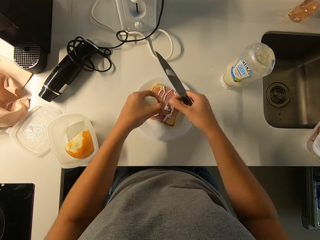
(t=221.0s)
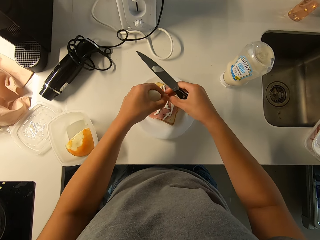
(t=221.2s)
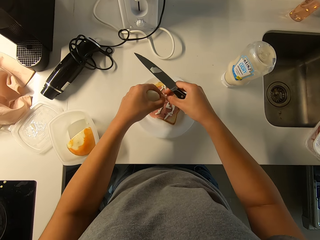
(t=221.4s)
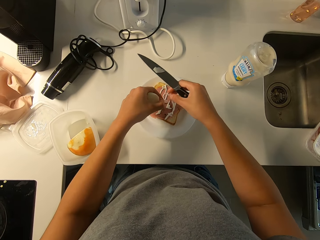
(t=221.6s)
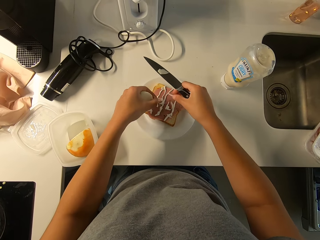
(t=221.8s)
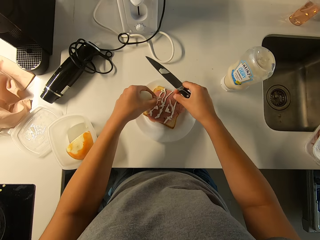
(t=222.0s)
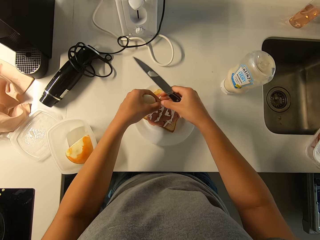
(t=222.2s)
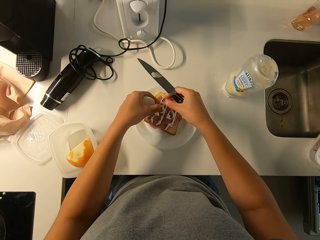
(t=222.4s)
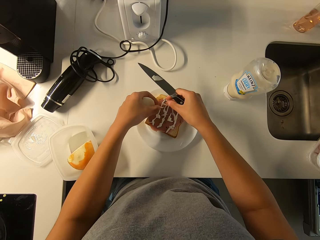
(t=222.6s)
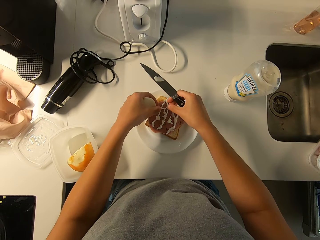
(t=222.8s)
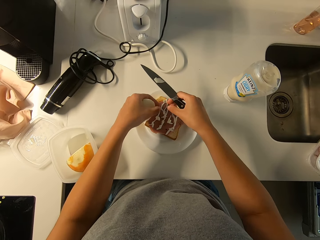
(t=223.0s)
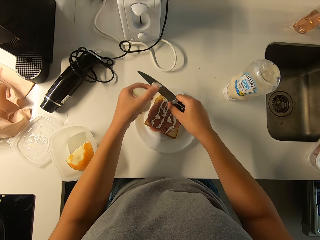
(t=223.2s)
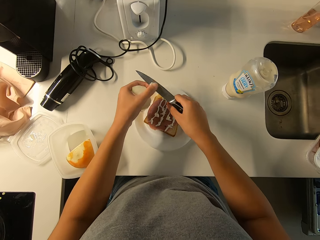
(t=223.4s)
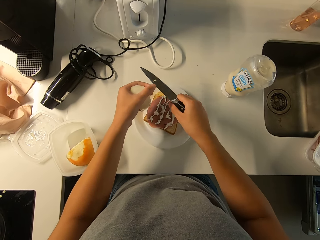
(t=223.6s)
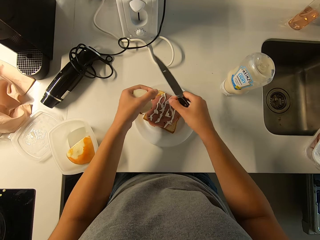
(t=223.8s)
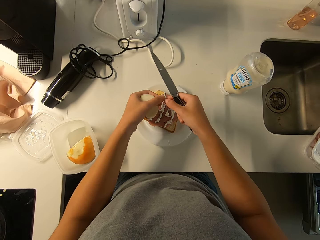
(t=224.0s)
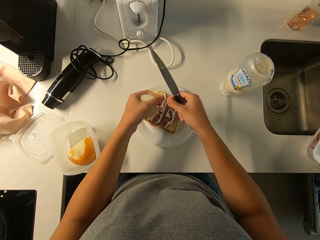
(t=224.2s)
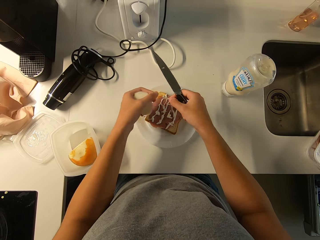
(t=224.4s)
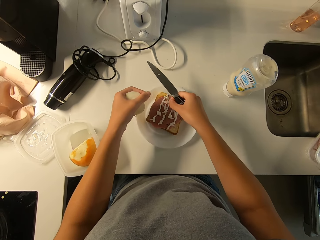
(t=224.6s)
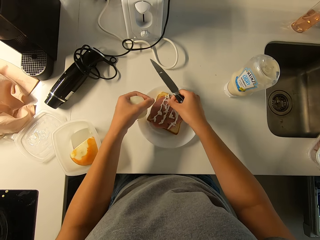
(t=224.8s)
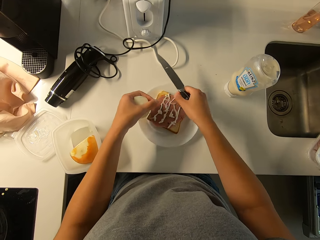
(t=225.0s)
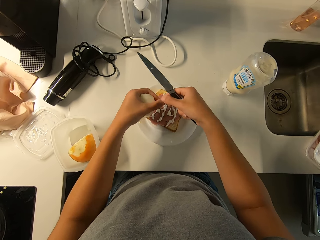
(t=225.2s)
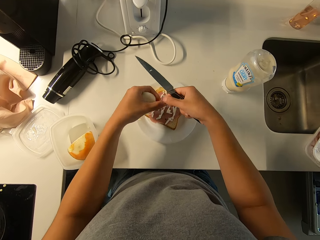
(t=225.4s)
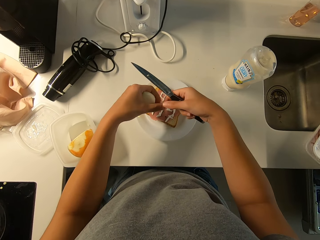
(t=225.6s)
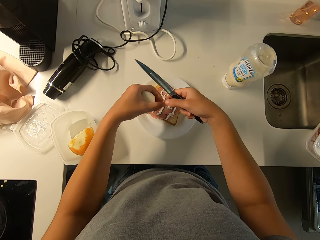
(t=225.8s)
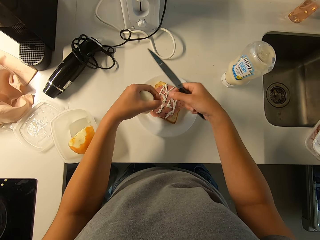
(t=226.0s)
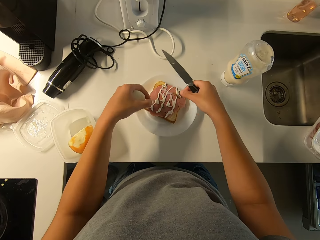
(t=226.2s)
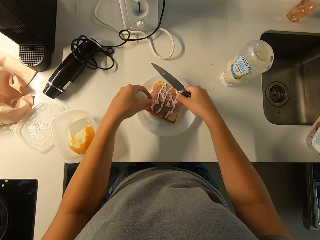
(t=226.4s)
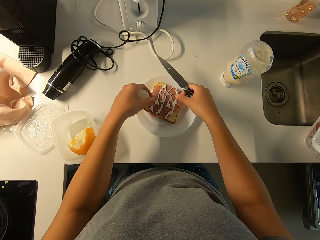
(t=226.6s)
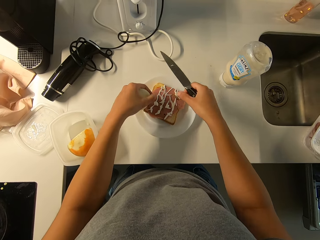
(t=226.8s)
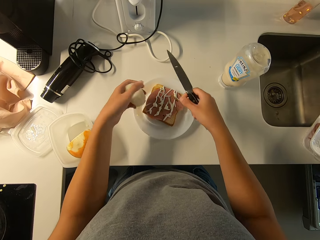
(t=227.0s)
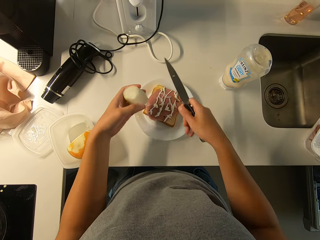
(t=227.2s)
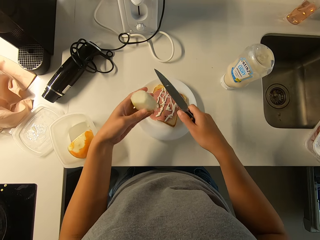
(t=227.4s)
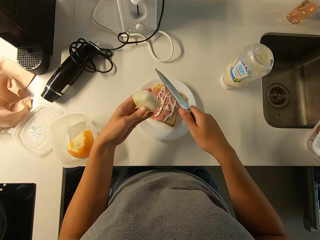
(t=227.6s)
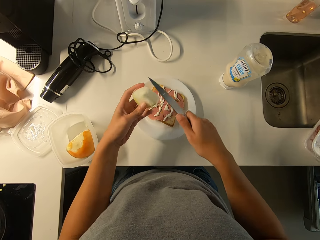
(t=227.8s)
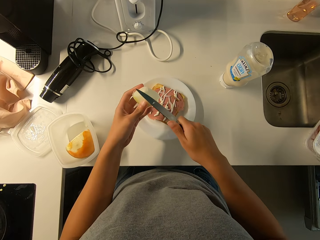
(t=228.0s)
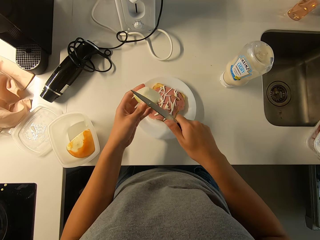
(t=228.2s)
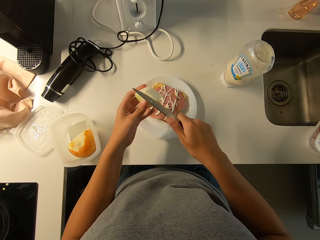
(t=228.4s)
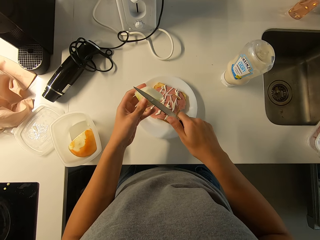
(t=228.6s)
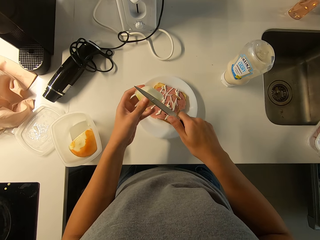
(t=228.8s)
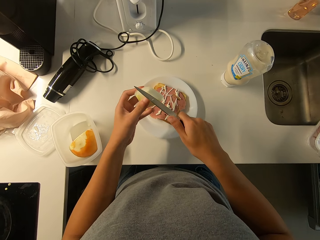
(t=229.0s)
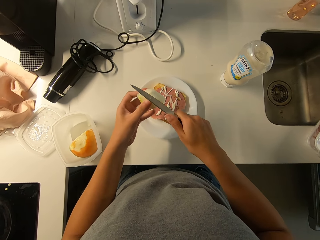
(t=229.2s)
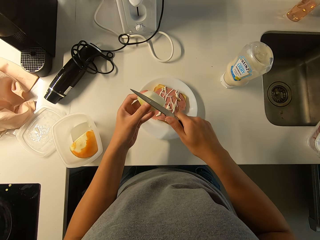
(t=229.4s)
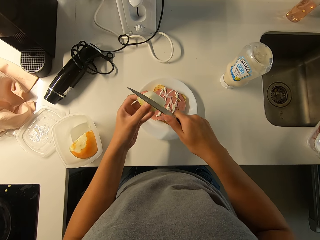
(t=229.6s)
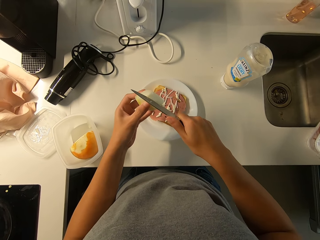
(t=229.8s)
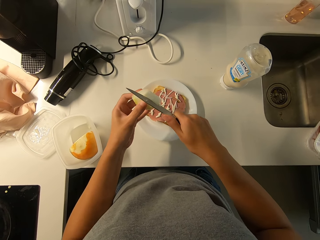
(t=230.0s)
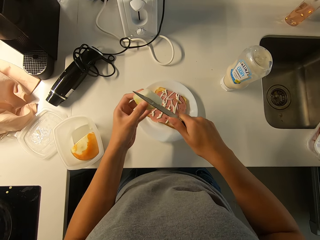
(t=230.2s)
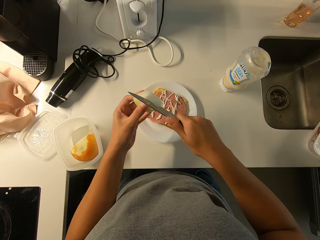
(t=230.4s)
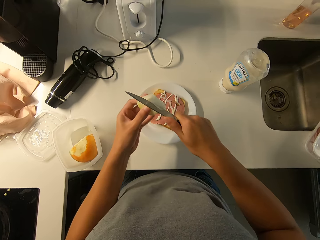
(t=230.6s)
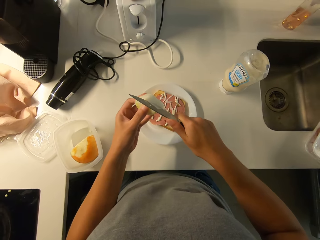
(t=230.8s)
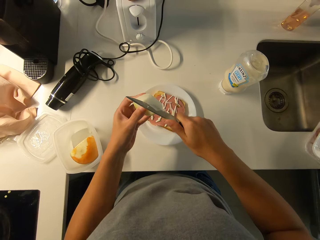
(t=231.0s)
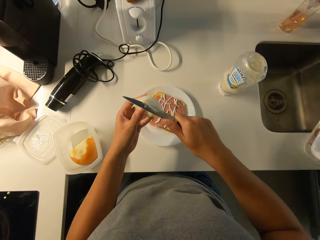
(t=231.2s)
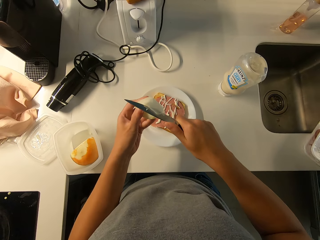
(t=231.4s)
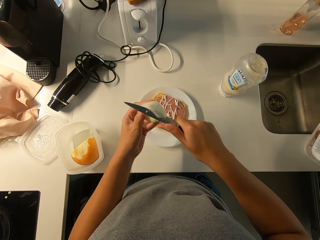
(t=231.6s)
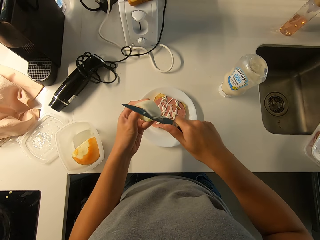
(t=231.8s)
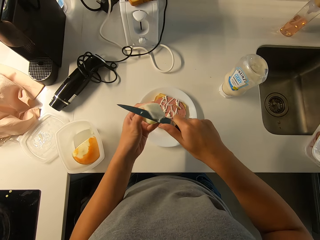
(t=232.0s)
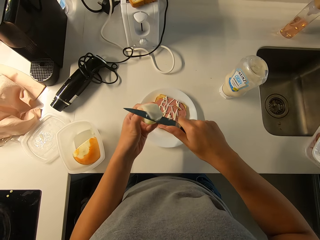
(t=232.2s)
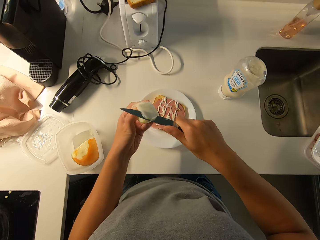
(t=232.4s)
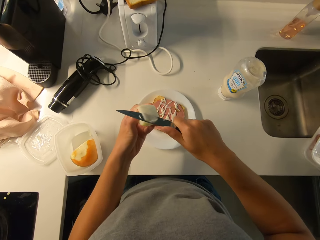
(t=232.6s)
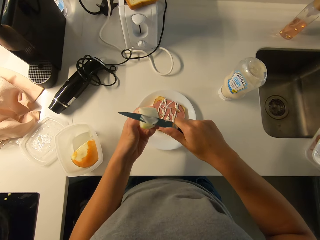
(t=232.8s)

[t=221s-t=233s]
The camera wearer puts pieces of butter on a bread with a hand. They slice the cheese or butter with the knife.

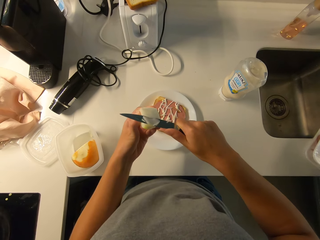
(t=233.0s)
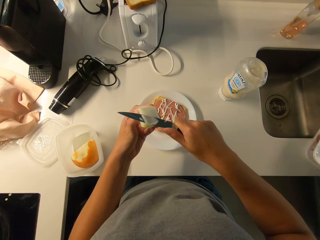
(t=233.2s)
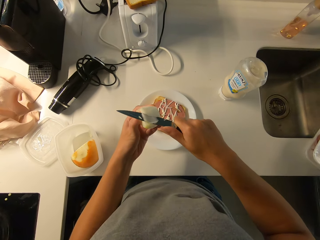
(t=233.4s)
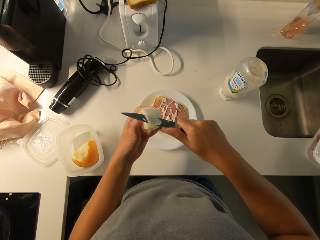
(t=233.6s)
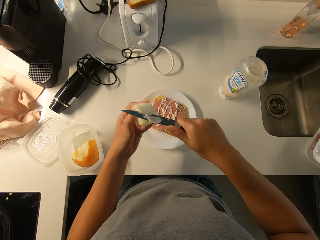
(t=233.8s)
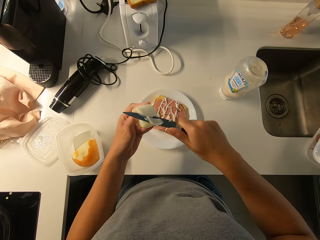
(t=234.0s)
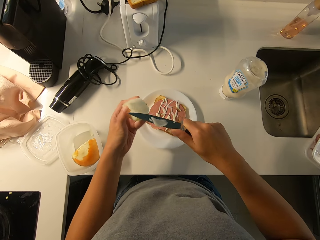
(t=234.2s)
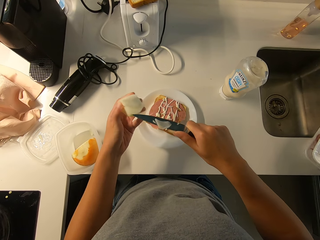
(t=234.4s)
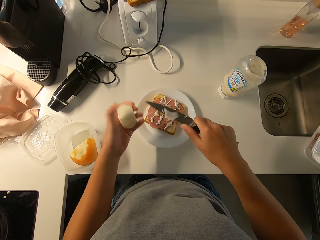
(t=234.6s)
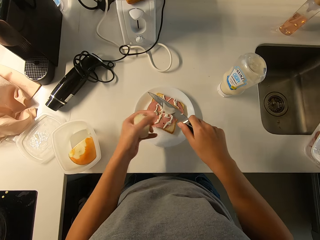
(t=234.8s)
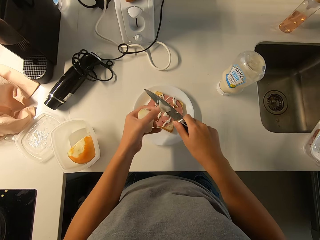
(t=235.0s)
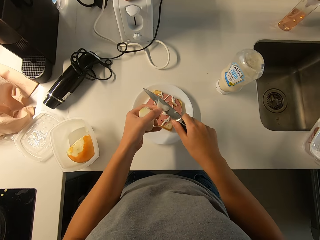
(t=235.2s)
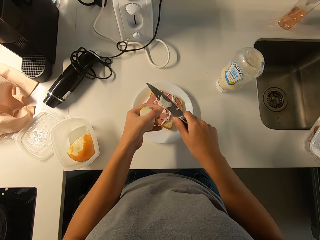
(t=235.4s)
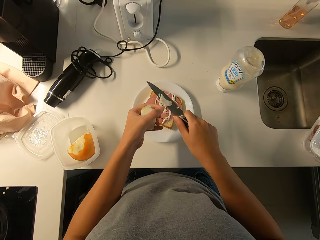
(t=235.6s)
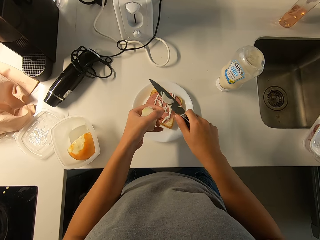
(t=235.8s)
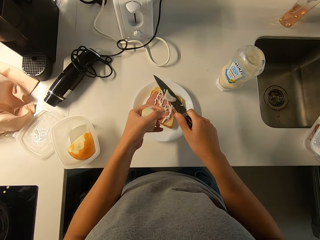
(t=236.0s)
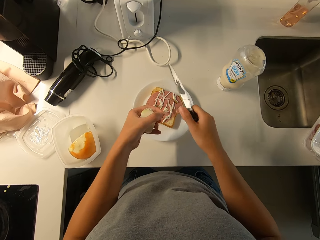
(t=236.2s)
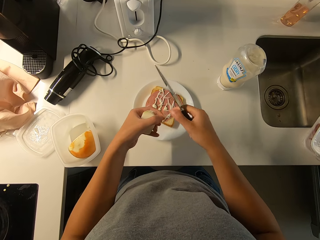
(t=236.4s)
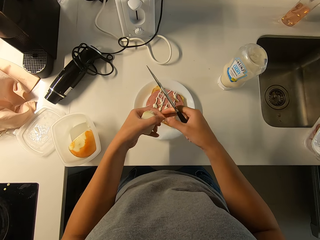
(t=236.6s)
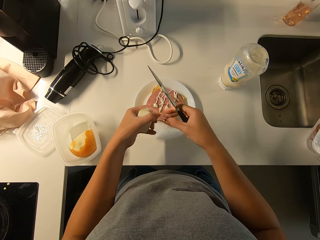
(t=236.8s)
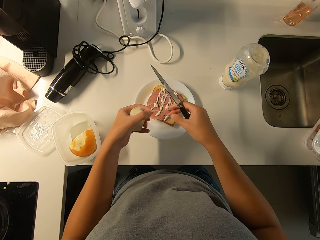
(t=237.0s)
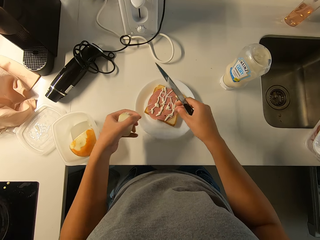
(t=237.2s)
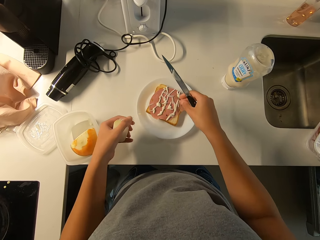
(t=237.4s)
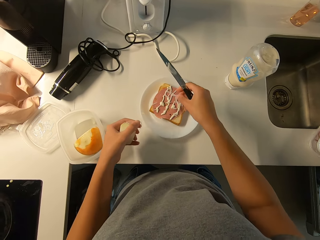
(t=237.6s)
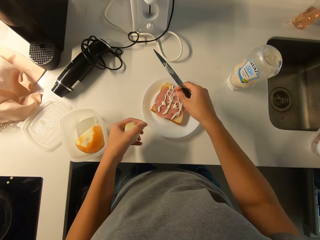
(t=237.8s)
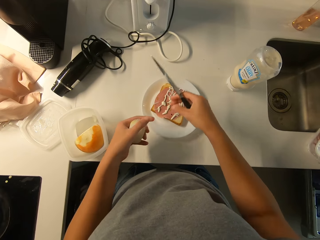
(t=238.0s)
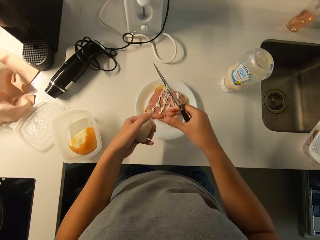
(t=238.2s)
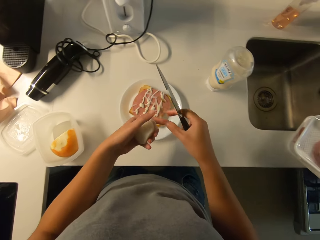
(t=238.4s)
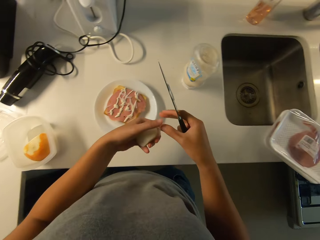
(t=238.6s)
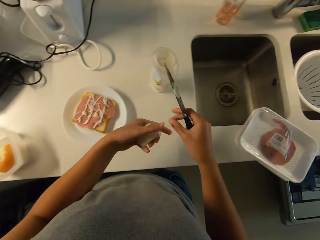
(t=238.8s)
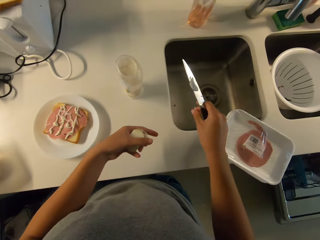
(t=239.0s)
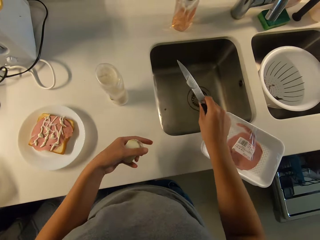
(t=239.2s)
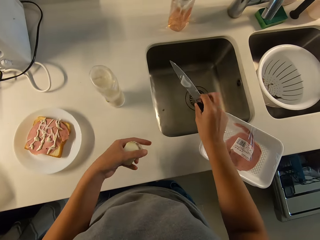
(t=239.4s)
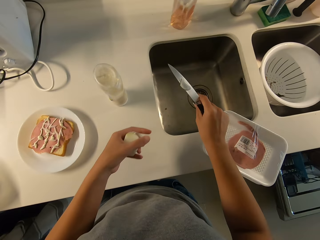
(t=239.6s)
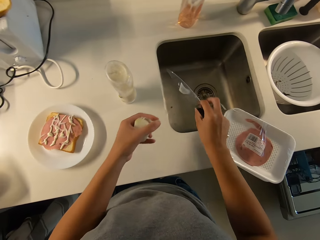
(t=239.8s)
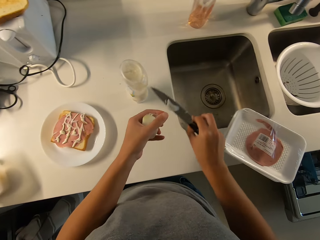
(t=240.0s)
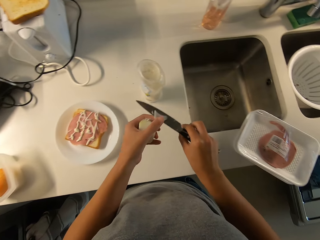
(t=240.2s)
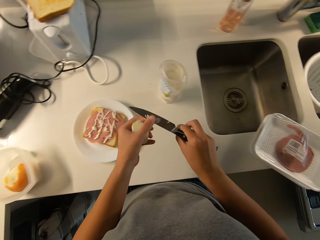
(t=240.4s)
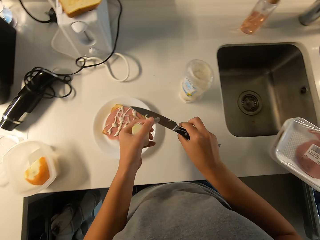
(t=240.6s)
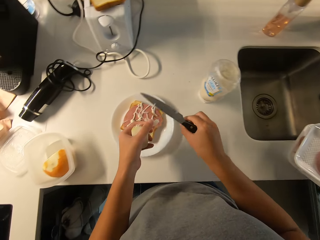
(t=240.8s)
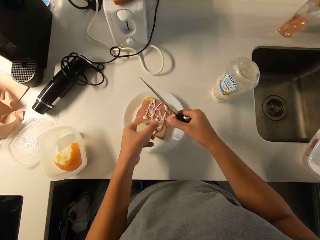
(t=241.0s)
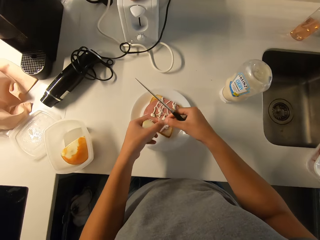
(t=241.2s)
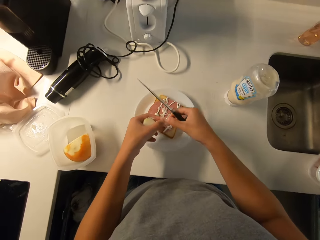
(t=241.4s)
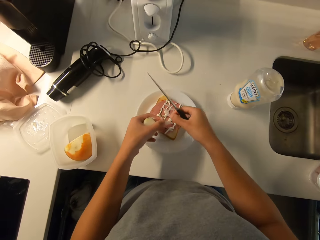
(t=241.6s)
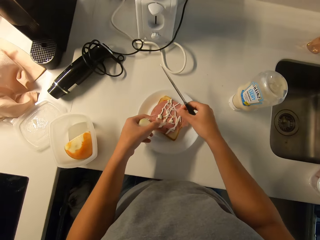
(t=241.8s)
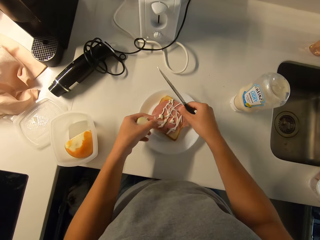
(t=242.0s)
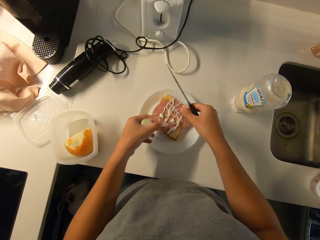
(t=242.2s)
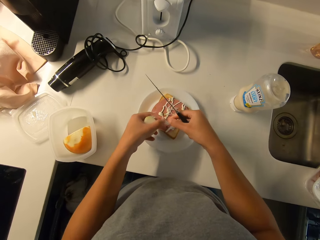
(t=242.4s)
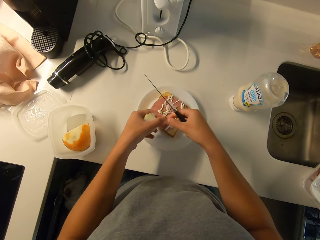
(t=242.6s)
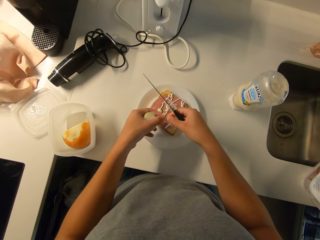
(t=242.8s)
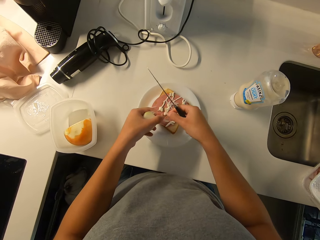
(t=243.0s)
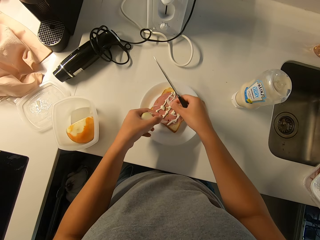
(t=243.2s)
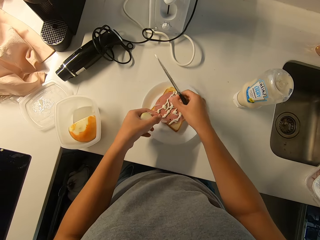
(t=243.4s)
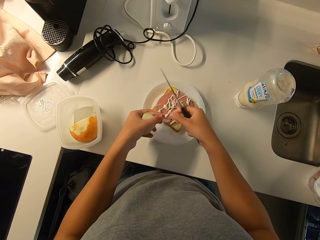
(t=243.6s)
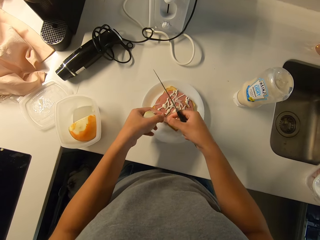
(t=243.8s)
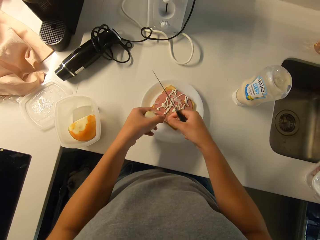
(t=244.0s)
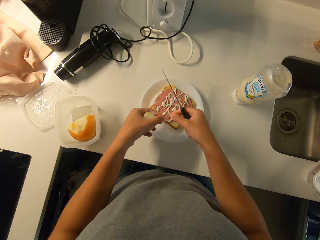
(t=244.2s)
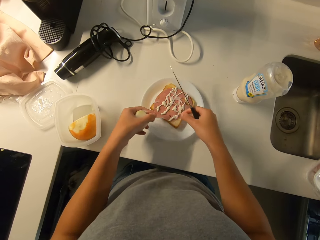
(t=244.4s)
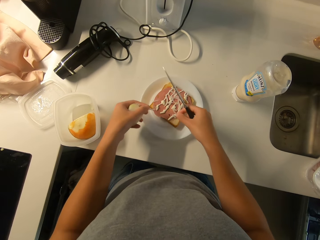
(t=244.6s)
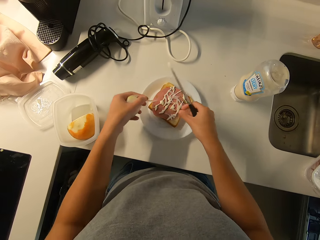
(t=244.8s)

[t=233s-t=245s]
The camera wearer transfers the cheese on the knife onto the sandwich with her hands. She wipes a piece of butter from the knife with a hand. She puts pieces of butter on the bread with a hand. She wipes a piece of butter from the knife with a hand and puts pieces of butter on the bread with a hand.
